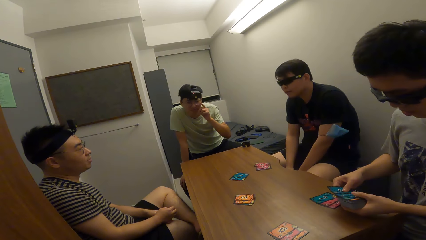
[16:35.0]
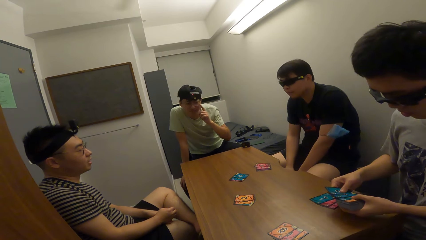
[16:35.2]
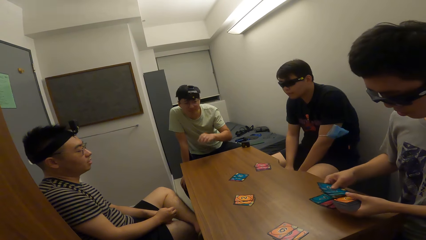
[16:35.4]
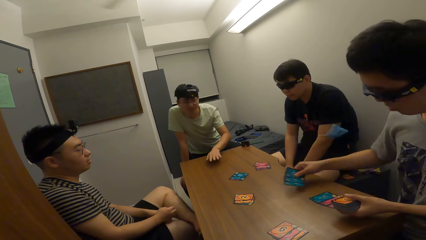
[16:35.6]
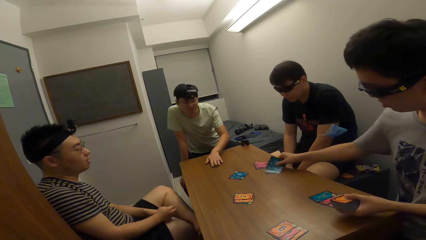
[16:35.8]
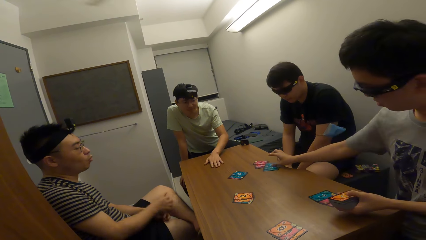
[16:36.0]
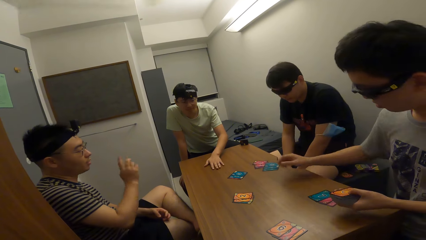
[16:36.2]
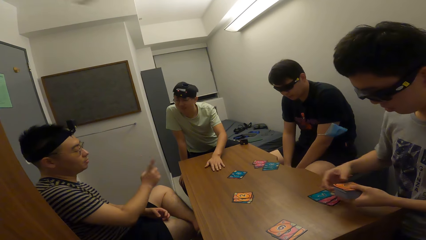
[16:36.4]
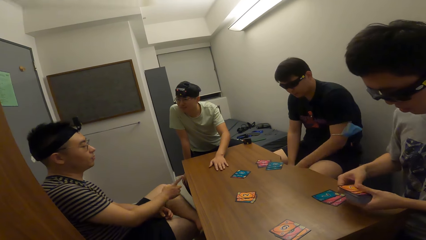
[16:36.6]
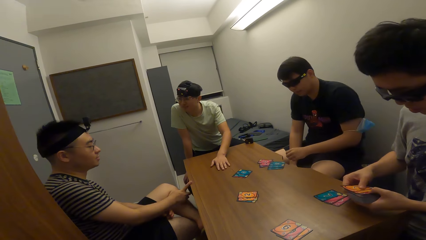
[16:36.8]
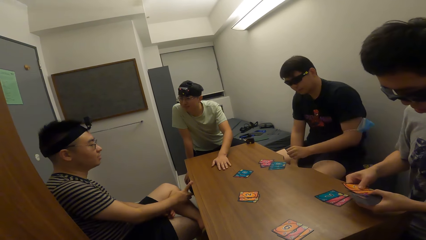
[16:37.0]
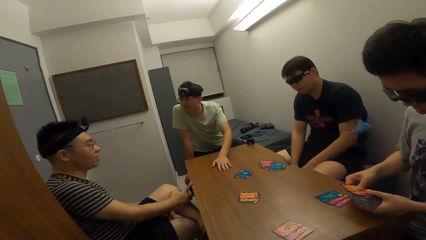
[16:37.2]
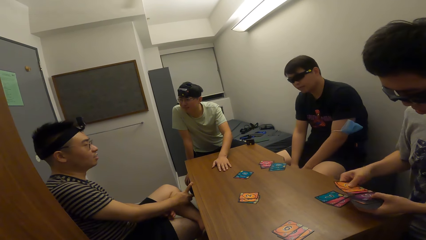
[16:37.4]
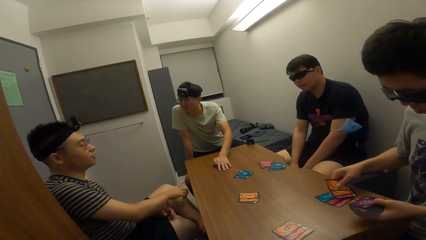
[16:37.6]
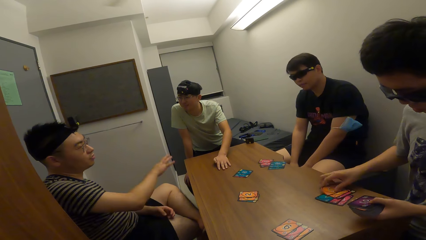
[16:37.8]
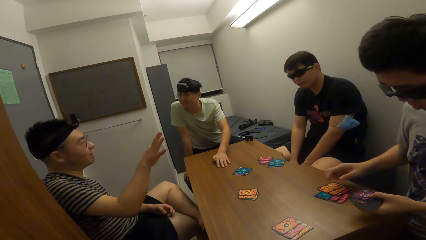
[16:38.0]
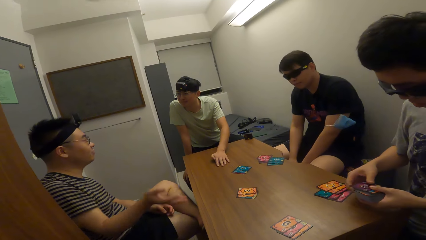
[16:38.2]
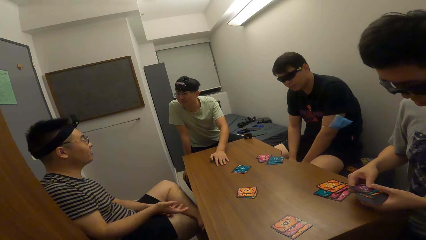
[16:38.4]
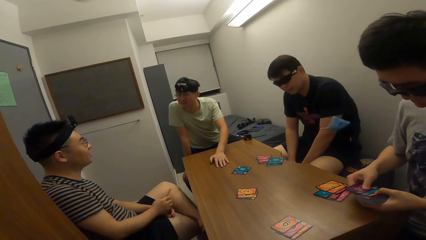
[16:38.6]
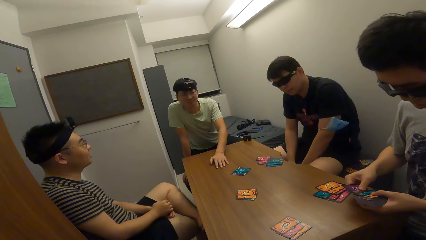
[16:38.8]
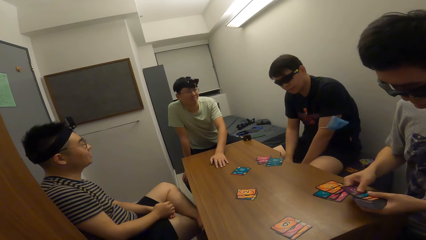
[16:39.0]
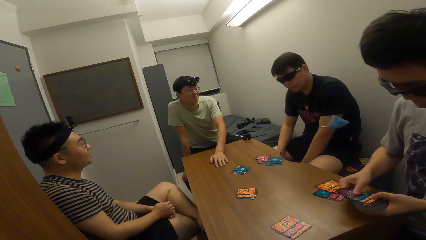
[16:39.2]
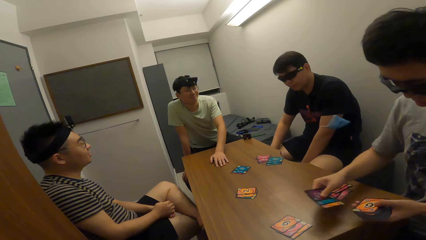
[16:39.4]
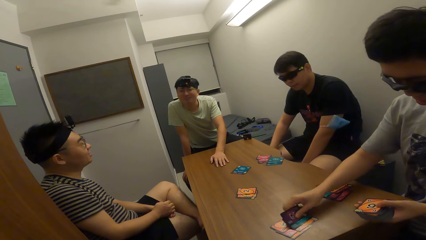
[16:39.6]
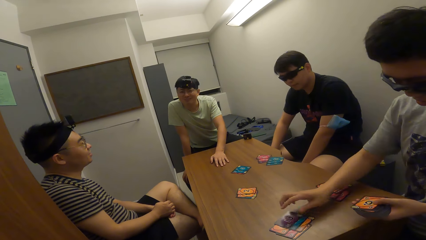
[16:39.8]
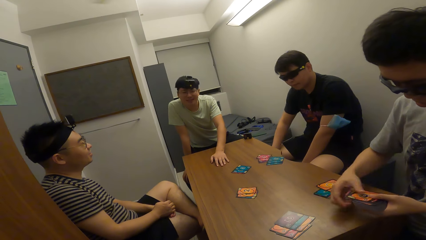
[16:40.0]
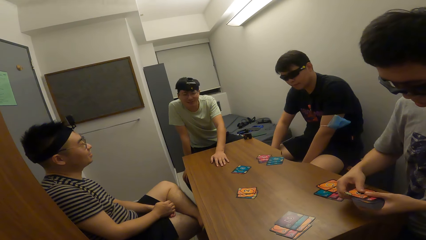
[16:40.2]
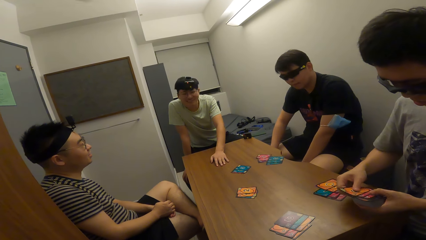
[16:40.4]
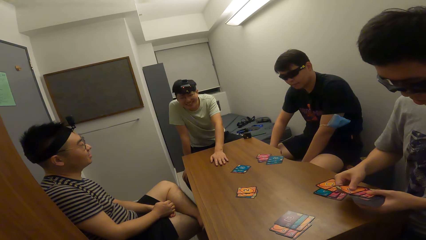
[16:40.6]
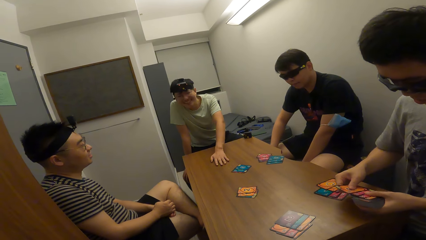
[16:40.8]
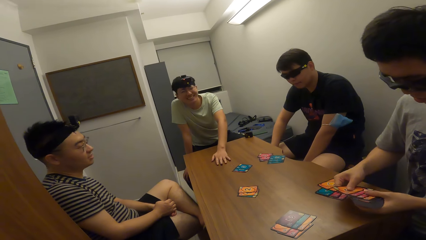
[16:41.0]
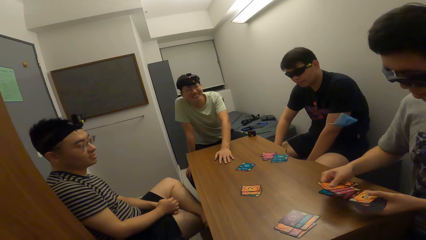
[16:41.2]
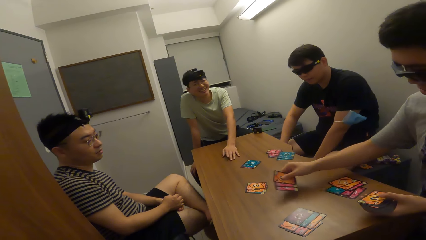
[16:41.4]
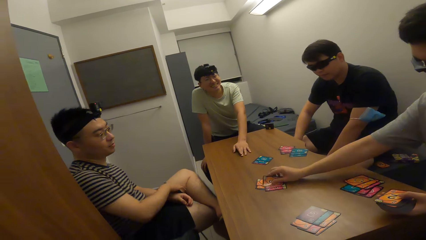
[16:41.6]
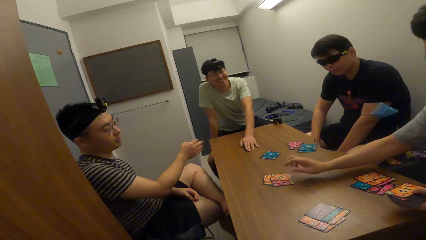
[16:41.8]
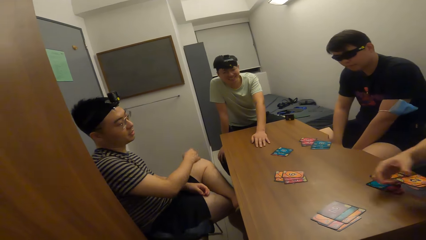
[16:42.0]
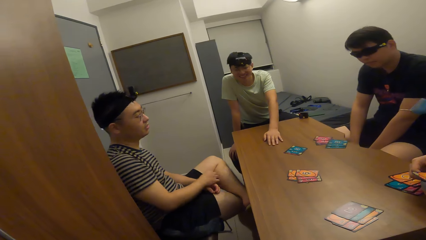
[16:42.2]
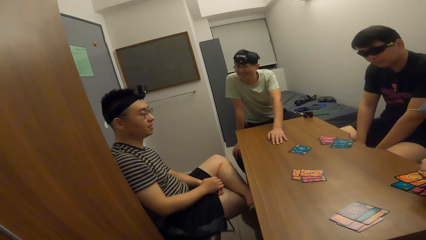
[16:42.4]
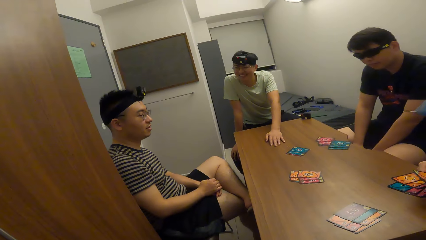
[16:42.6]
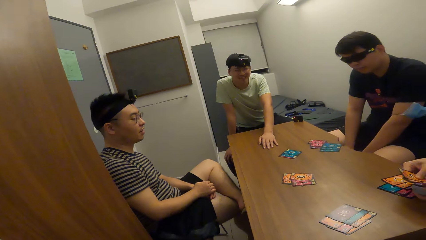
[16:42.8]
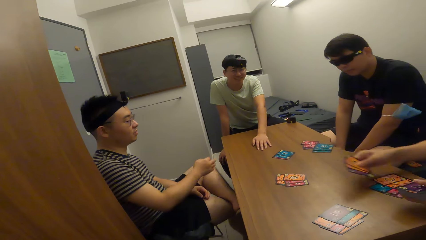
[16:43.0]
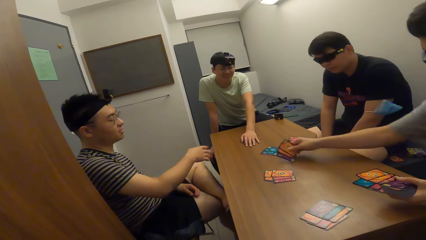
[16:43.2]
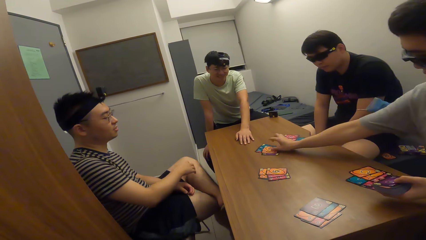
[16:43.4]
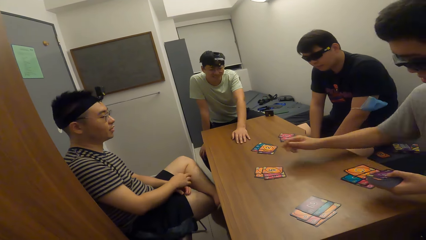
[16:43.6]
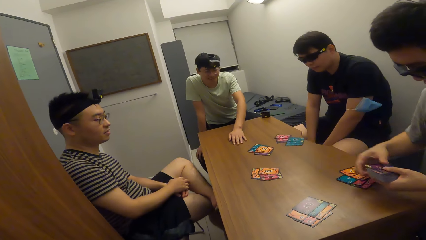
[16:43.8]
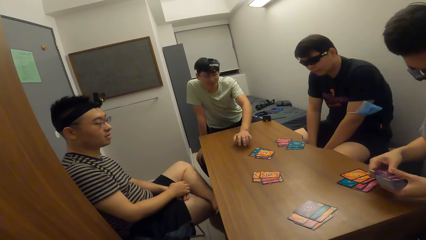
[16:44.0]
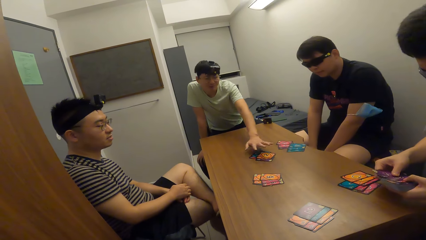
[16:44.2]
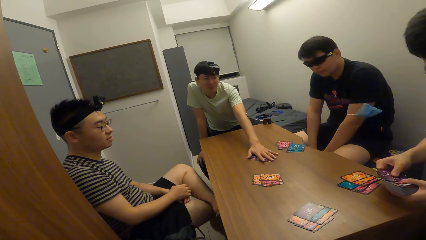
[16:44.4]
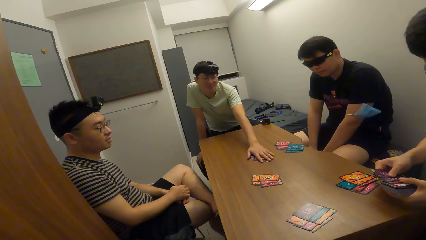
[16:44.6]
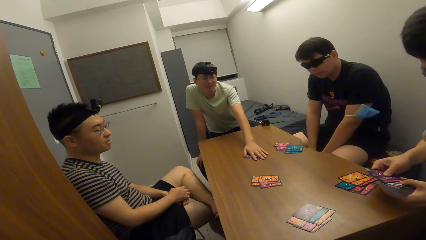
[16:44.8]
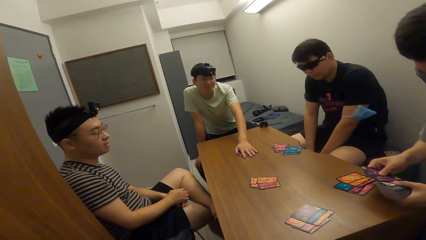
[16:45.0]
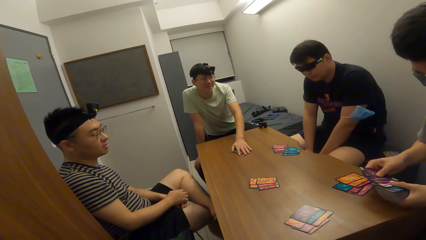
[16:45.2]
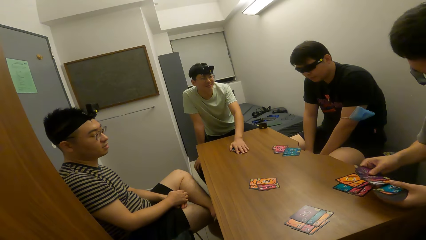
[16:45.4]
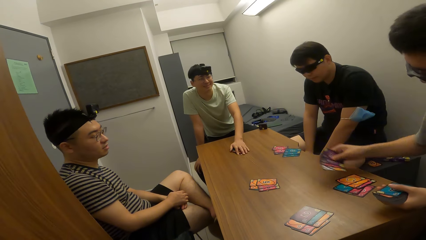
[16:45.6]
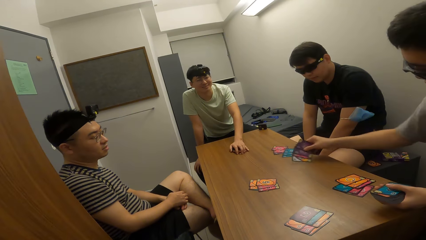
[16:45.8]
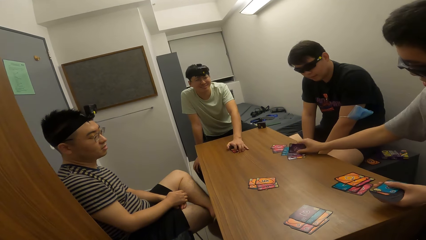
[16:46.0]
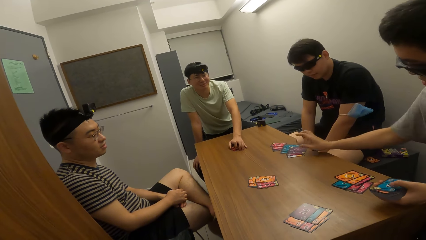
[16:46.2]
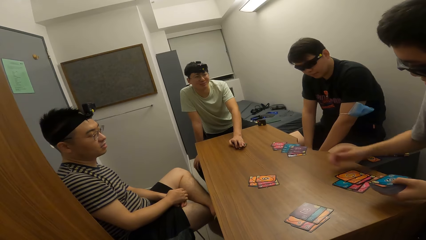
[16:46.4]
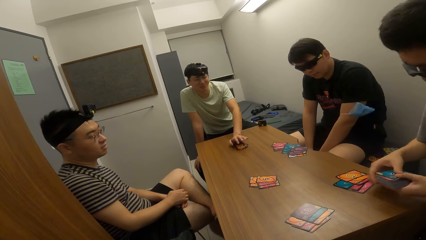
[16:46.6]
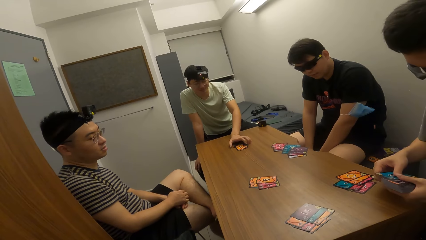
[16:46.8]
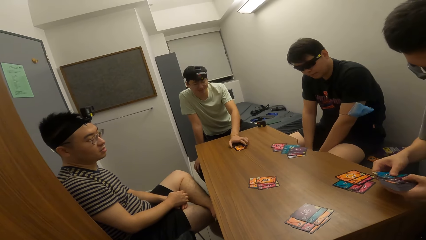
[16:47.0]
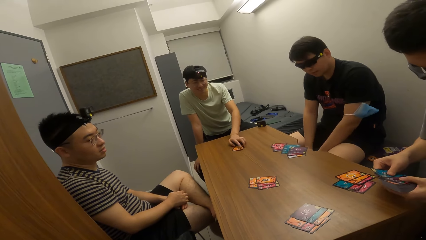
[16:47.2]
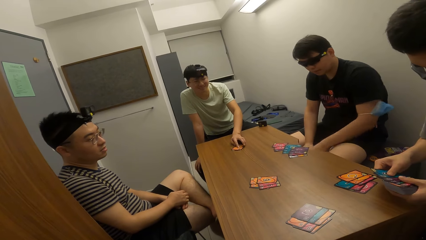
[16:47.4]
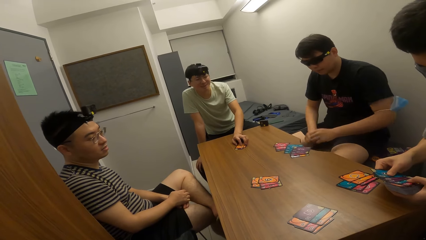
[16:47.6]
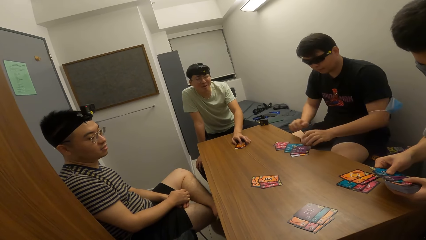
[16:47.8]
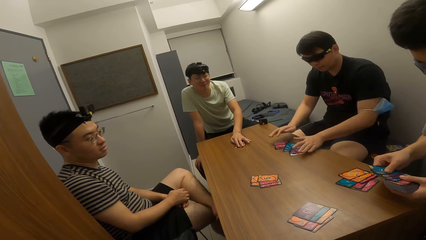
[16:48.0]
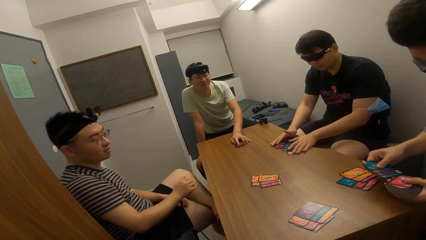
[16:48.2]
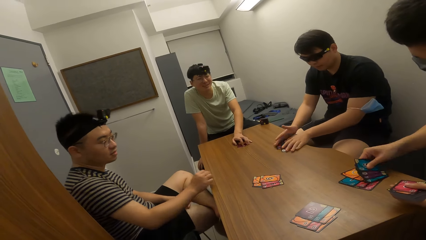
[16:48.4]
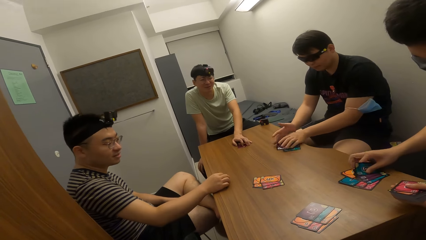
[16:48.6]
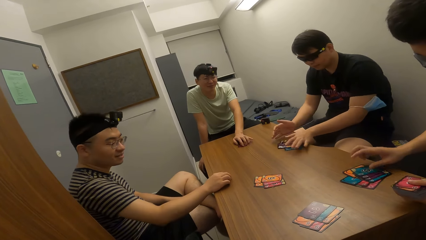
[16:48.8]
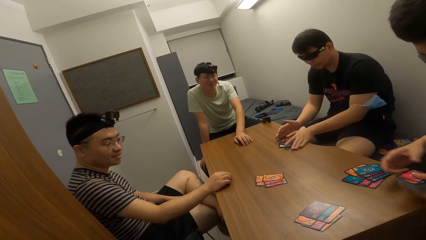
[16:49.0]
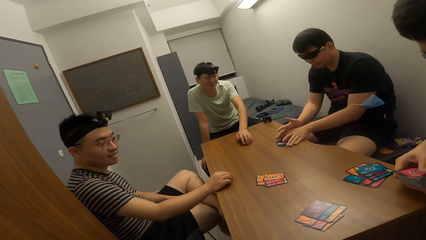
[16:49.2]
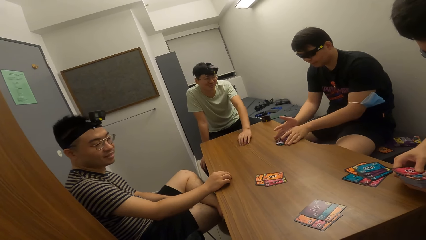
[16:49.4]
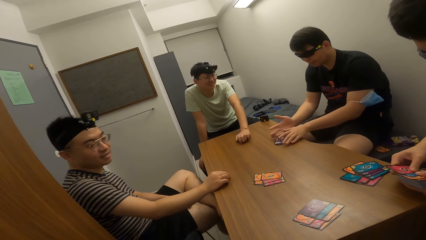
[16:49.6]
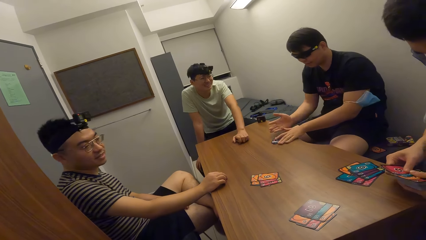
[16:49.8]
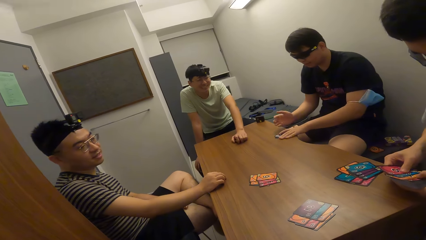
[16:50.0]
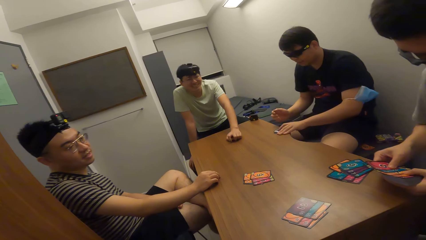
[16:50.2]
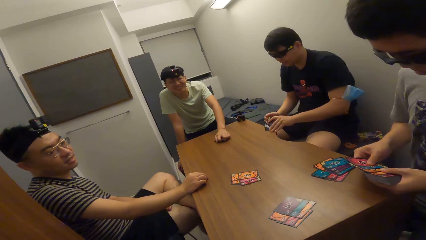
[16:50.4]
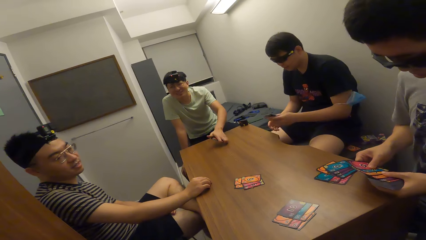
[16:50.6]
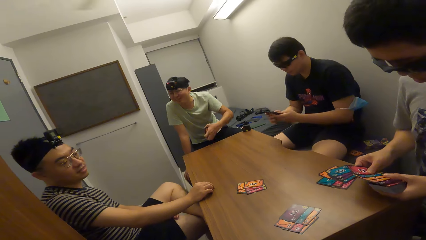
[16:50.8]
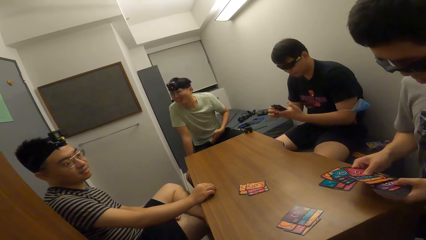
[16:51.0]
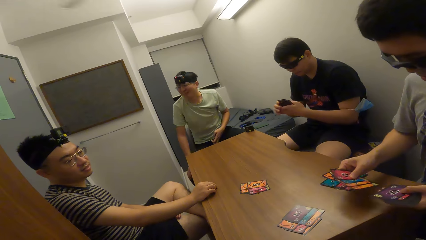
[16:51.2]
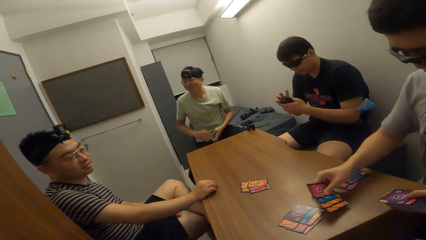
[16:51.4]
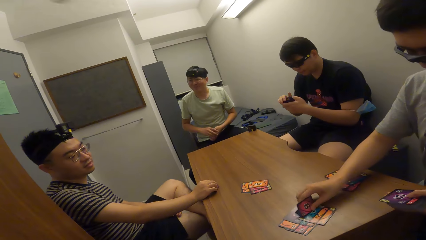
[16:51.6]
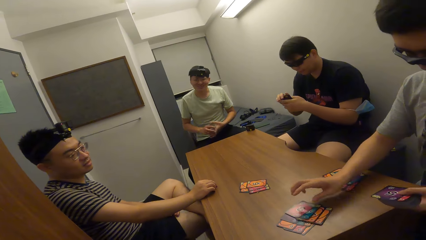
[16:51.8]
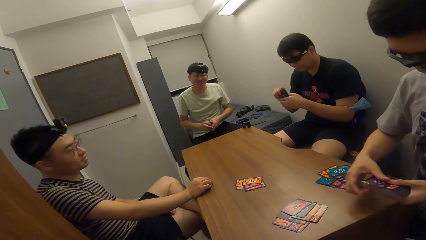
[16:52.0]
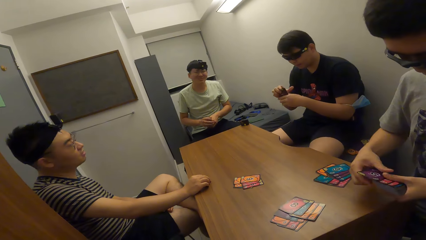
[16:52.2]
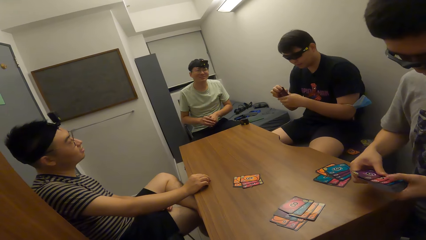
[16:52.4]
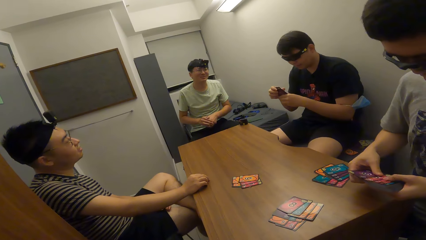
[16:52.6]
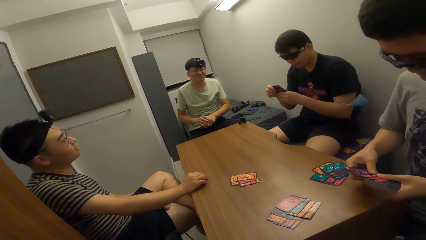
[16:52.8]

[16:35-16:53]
A man drops cards on the table with his right hand. Another man places his left hand on the table. A third man places his right hand on the table. The first man drops cards on the table with his right hand. He drops cards on the table with his right hand again. The second man drags cards across the table with his left hand. The first man drops cards on the table with his right hand. A fourth man packs the cards on the table with both hands. The first man drops cards on the table with his right hand. The fourth man picks cards from the table.
